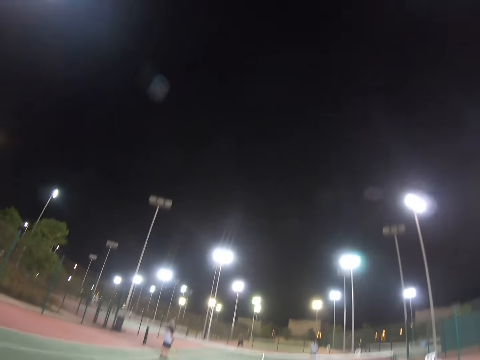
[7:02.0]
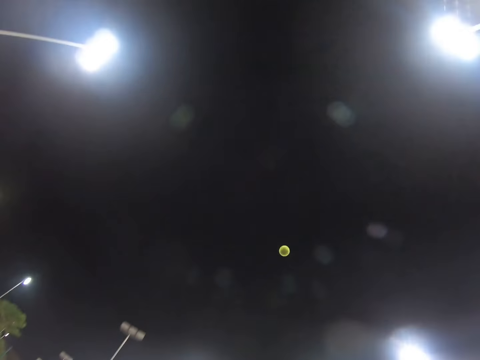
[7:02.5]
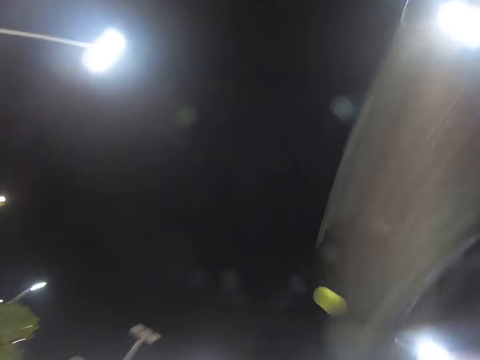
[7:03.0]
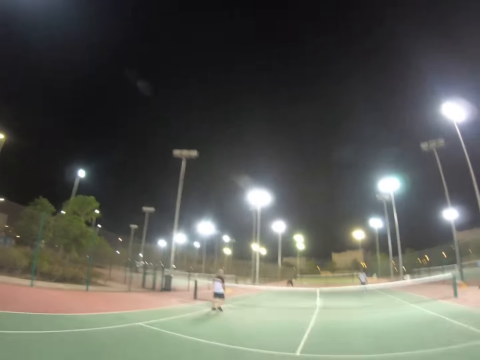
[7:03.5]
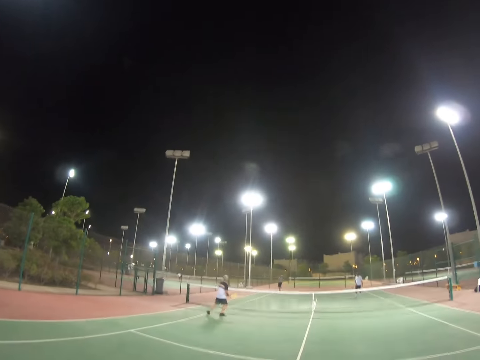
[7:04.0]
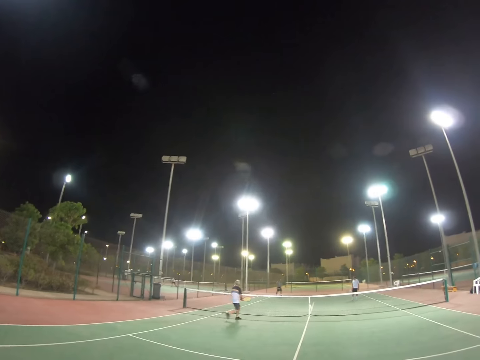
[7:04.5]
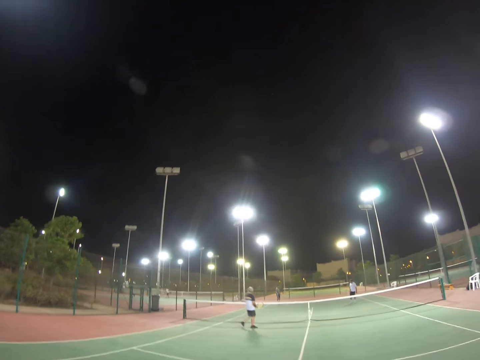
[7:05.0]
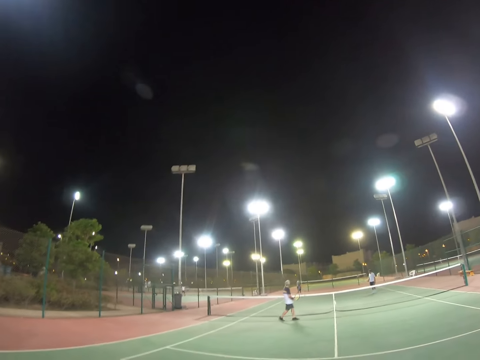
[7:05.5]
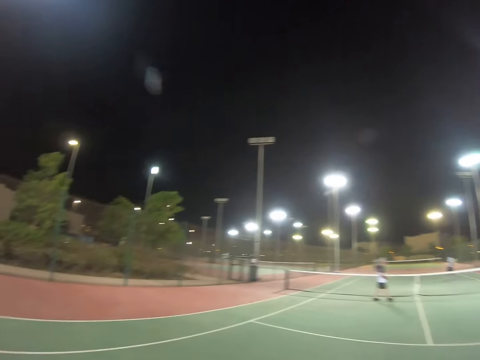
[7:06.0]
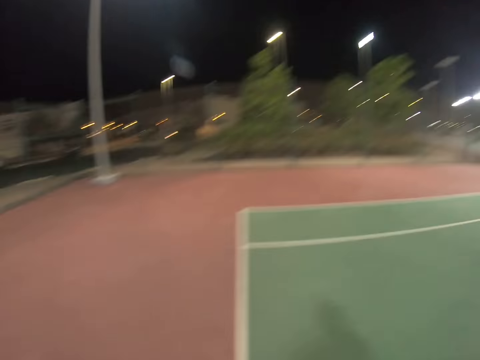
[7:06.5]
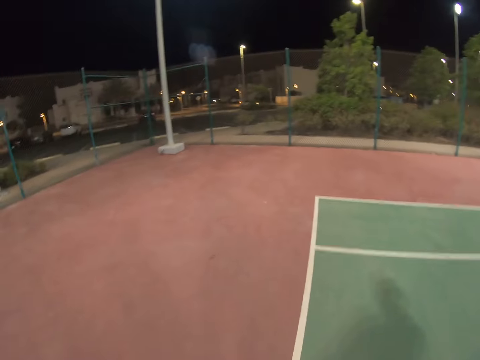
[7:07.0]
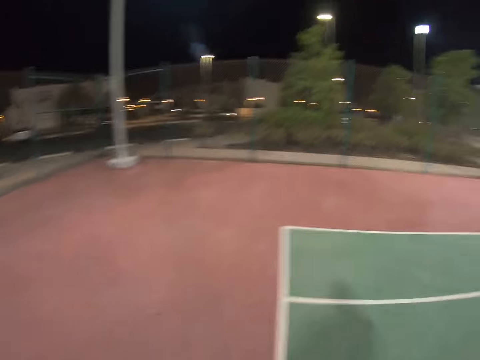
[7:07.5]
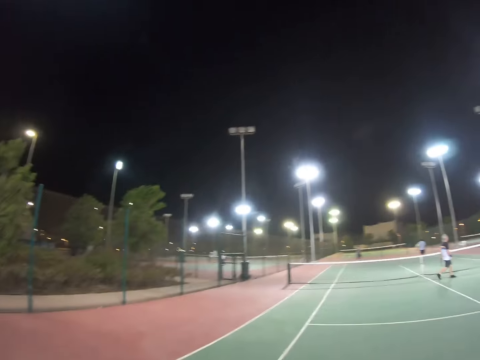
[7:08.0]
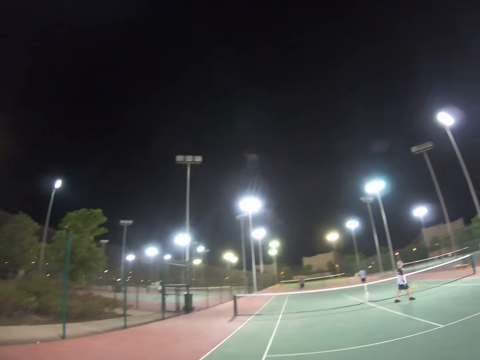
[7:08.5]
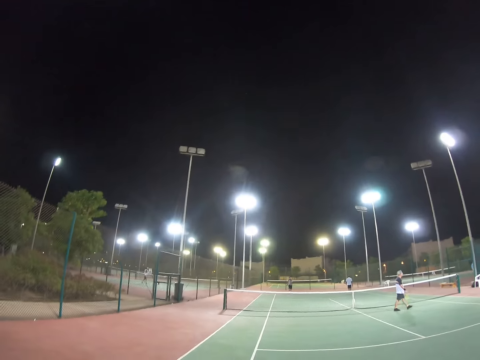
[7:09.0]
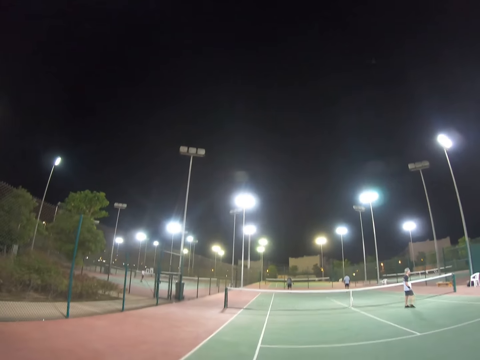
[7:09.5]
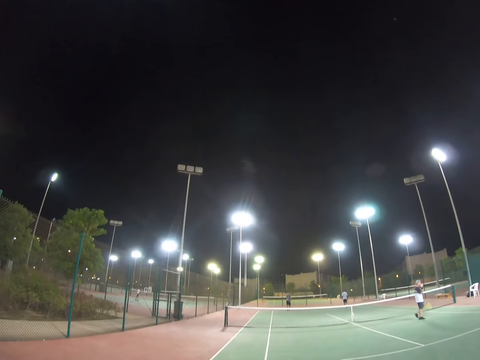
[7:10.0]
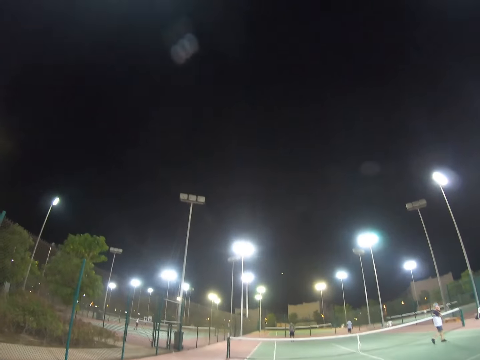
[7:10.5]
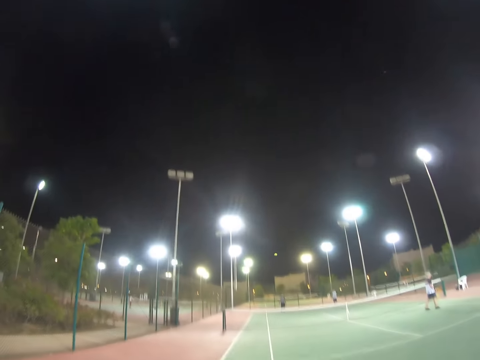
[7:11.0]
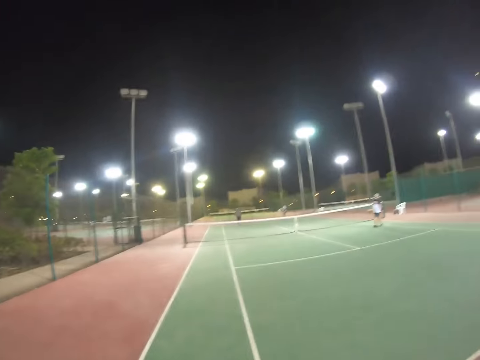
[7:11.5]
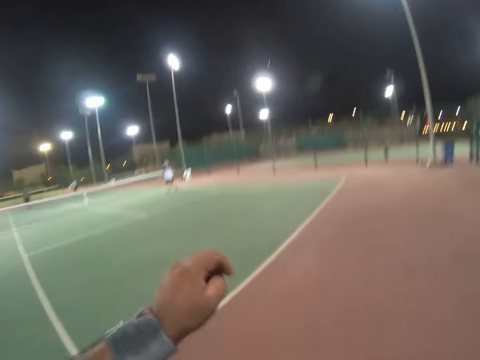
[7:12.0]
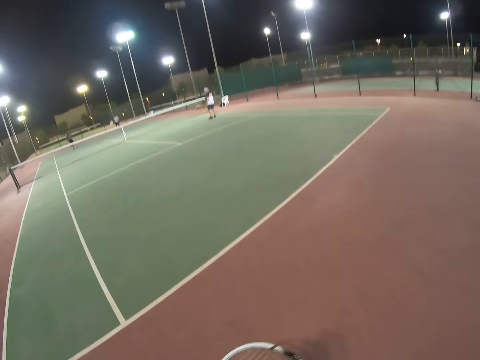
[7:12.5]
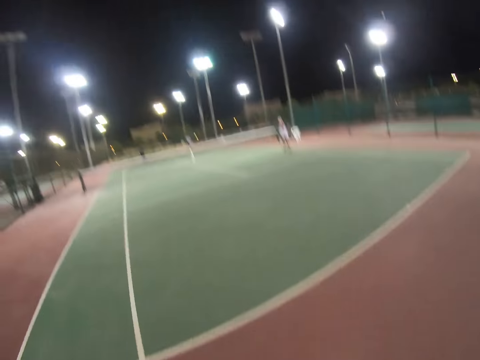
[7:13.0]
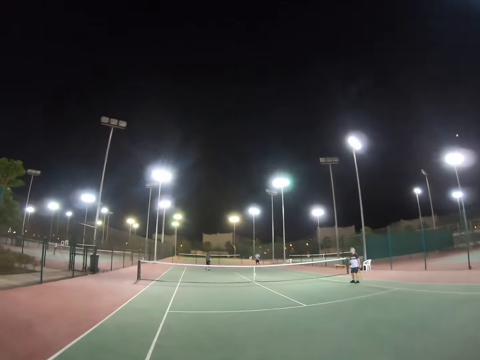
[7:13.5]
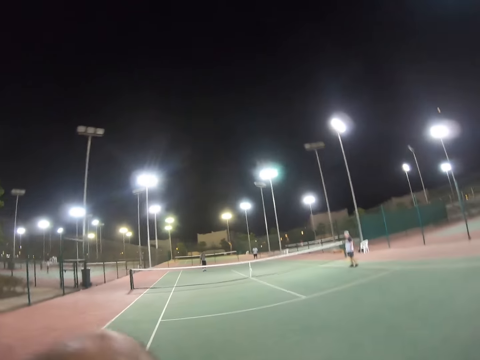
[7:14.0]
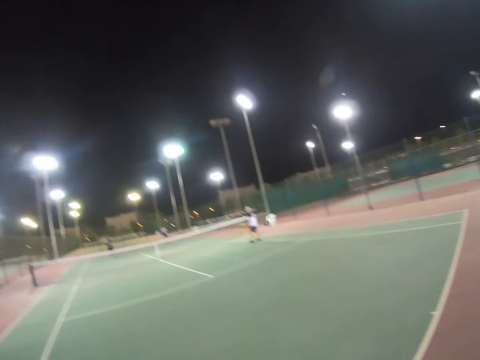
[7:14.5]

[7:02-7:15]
The camera wearer throws the ball in the air. They hit the ball. Someone walks in the field. A man walks. The camera wearer walks and stops. Another man walks. The camera wearer raises their hand.

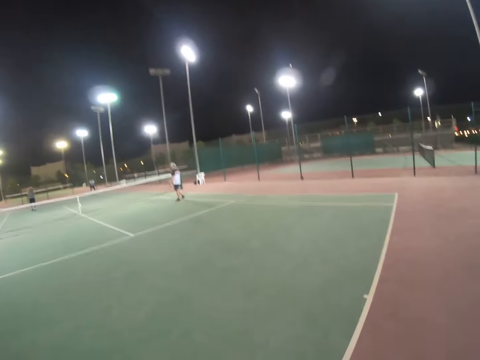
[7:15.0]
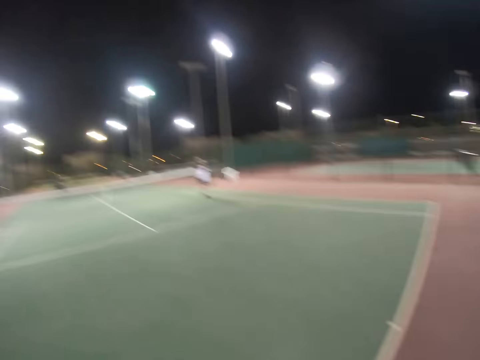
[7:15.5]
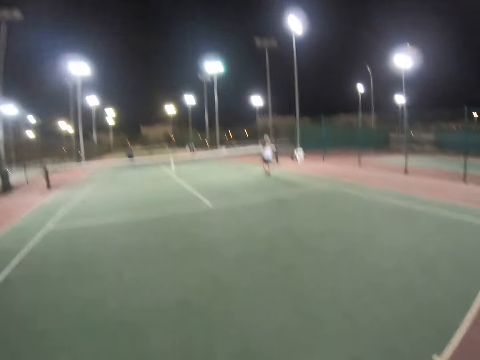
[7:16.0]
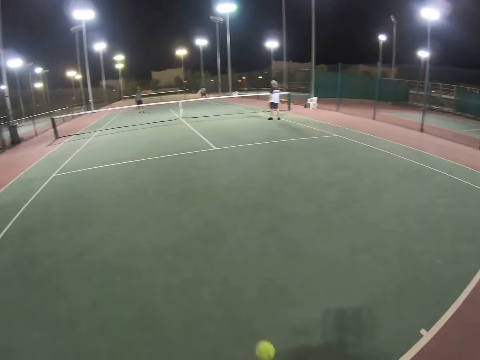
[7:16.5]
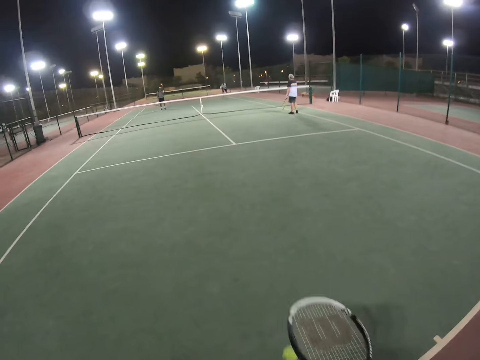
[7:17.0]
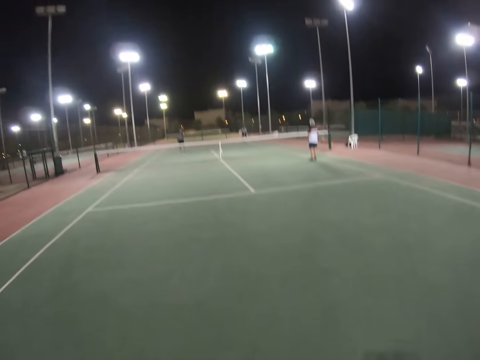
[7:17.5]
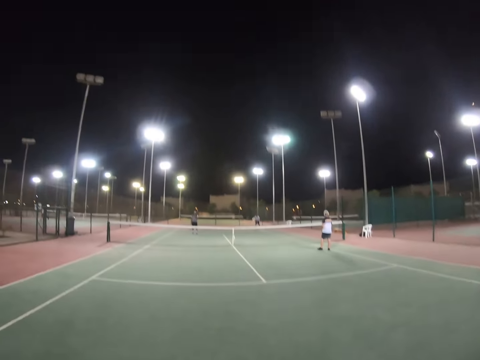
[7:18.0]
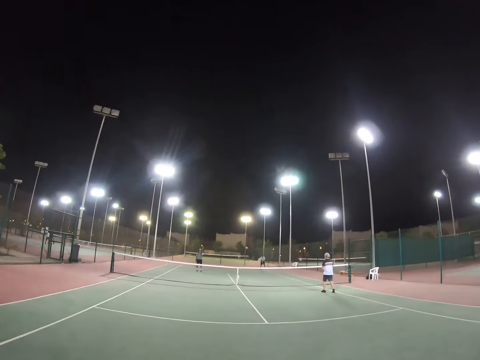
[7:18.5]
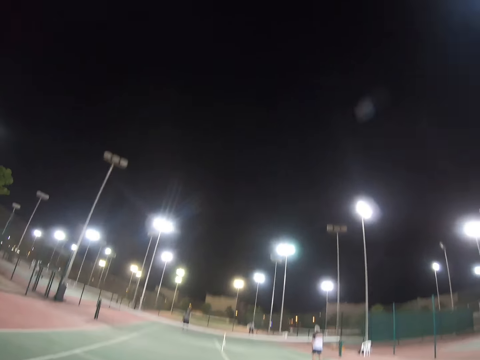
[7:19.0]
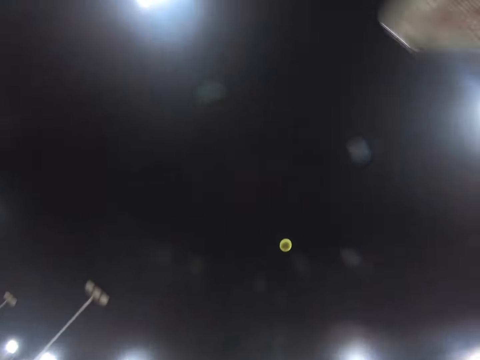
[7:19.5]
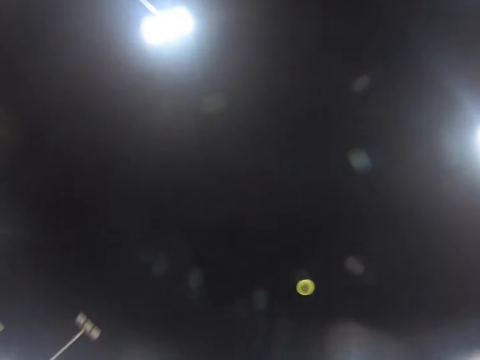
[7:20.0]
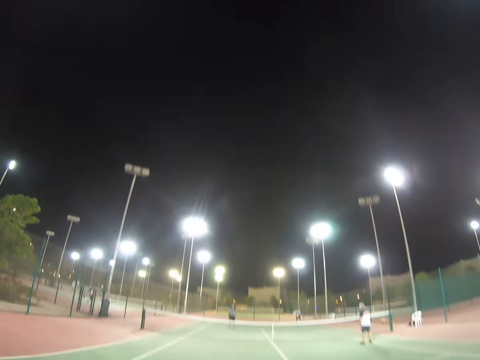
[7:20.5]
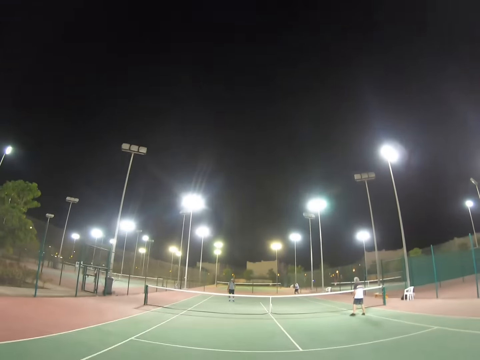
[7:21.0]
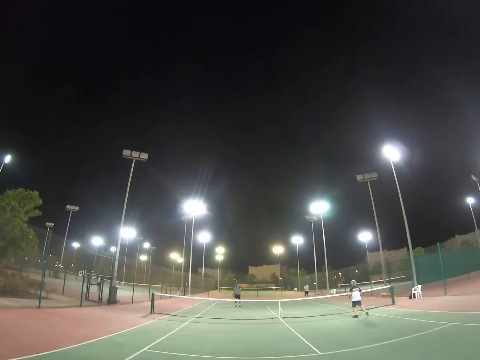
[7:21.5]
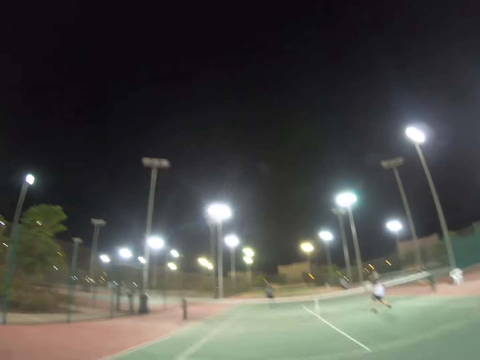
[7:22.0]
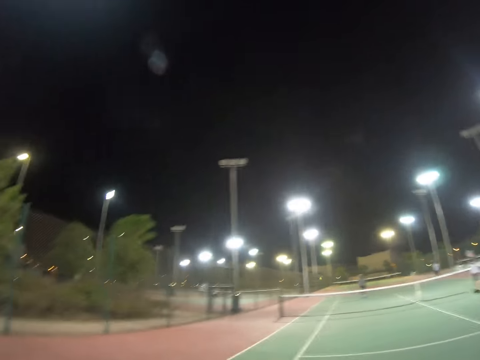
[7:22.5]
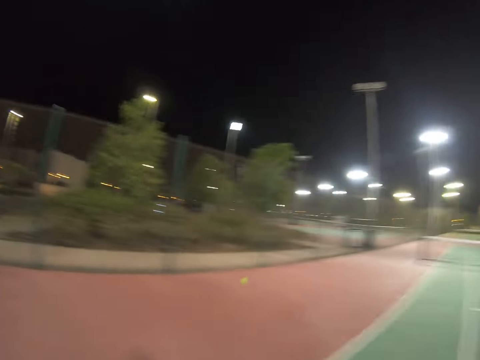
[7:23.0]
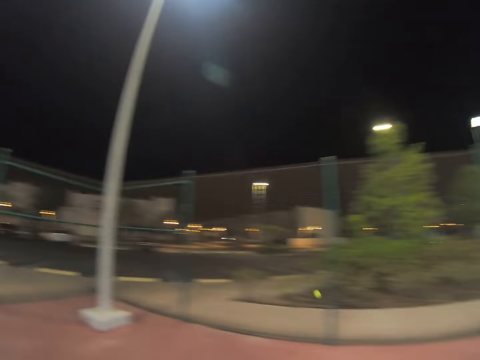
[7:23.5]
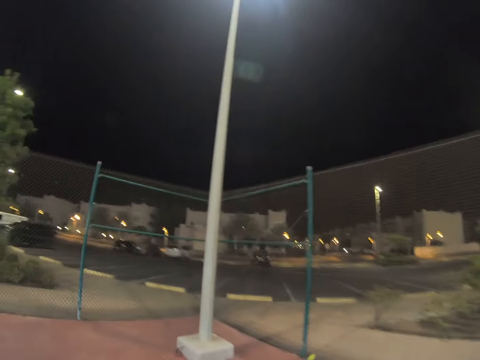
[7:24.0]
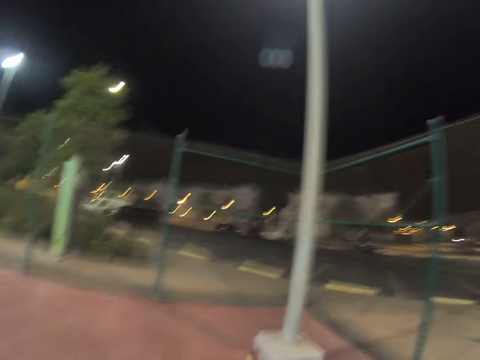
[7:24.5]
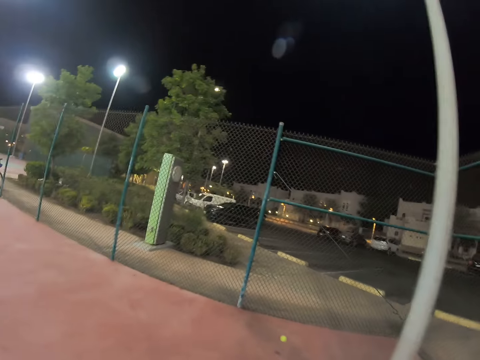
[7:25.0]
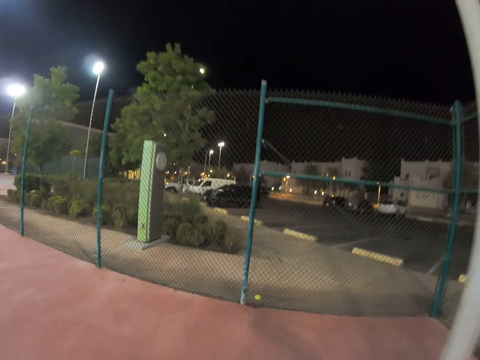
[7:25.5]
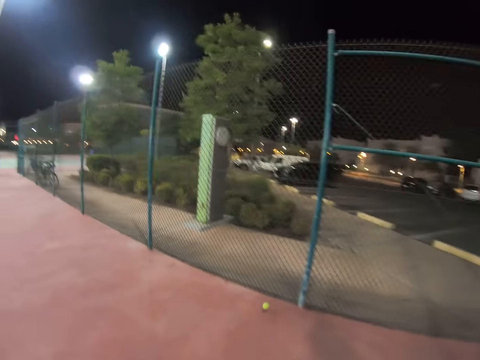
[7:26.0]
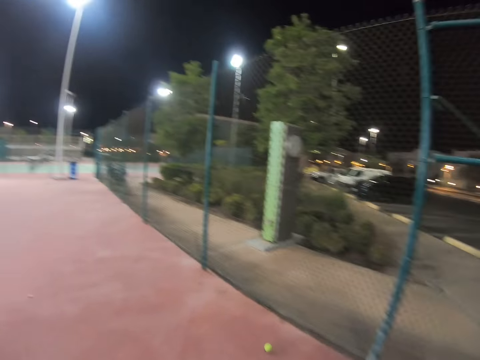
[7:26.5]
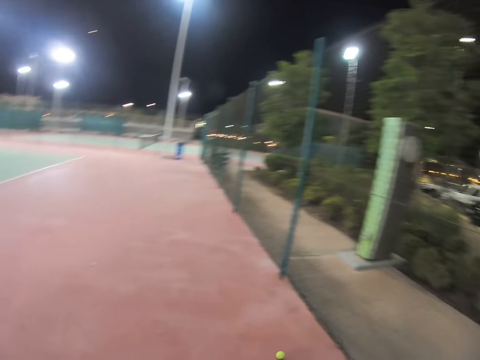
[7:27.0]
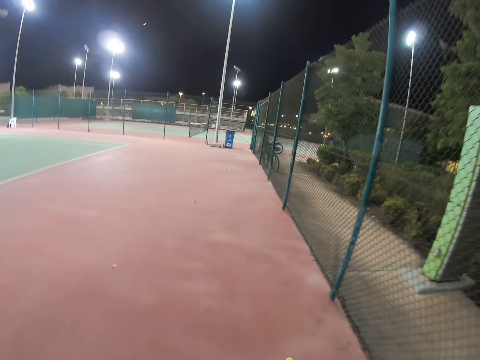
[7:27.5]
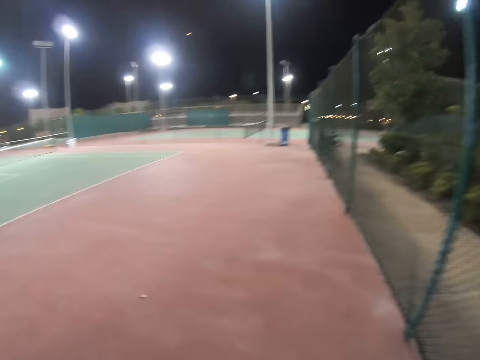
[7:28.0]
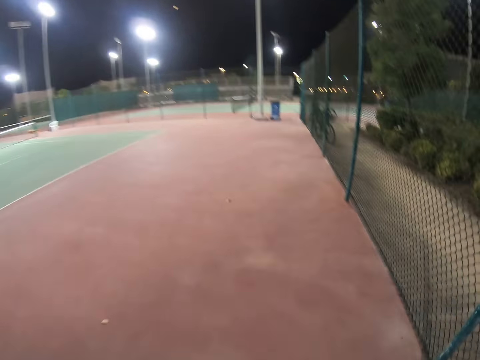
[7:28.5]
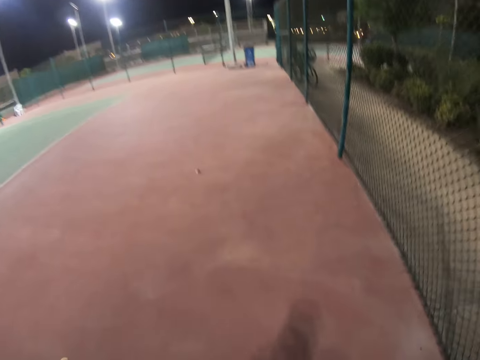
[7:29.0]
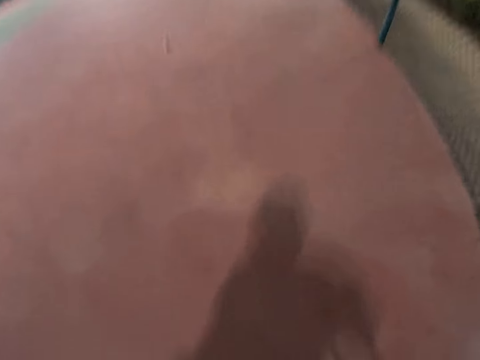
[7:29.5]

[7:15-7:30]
A man stops. The camera wearer touches the ball with their hand. They bounce the ball. They throw the ball in the air. They hit the ball. Another man hits the ball. Someone walks in the field, racket in hand. The camera wearer walks towards the ball.
